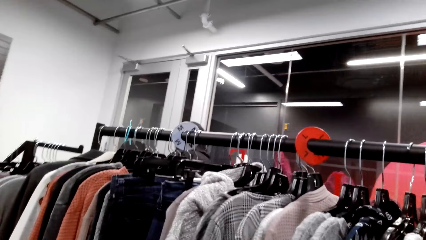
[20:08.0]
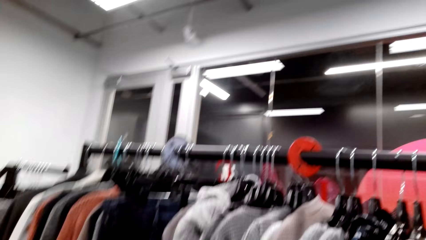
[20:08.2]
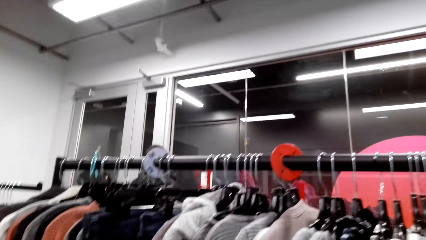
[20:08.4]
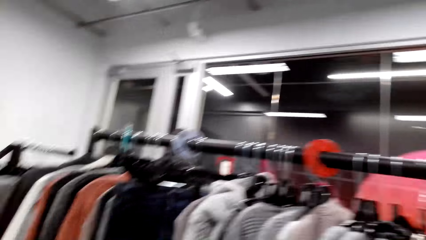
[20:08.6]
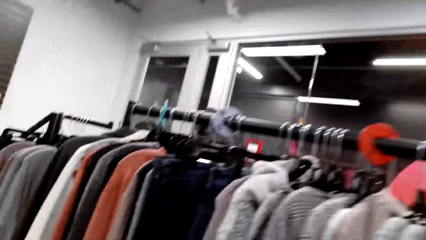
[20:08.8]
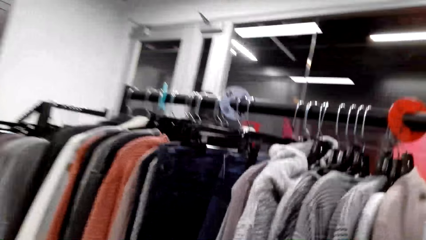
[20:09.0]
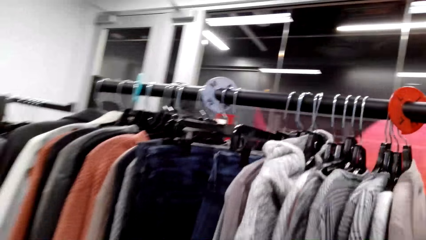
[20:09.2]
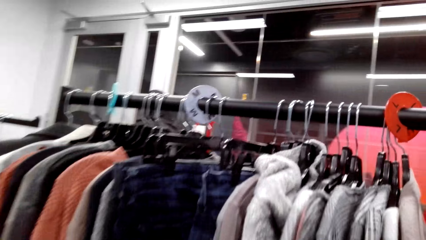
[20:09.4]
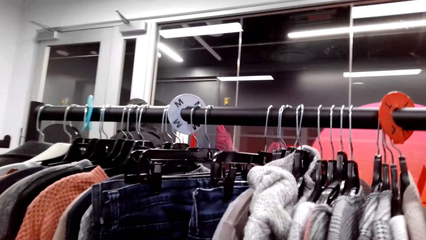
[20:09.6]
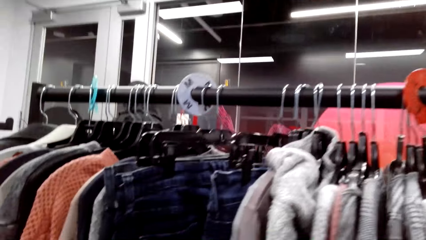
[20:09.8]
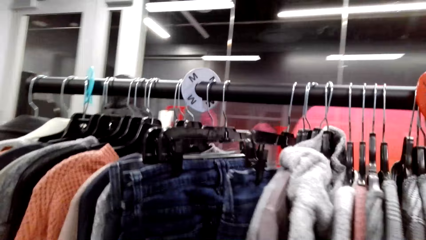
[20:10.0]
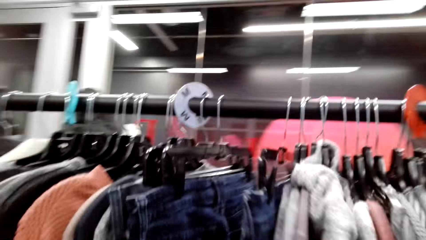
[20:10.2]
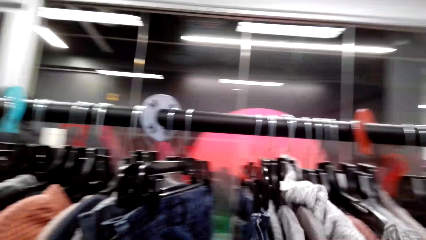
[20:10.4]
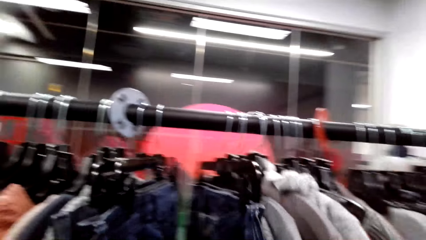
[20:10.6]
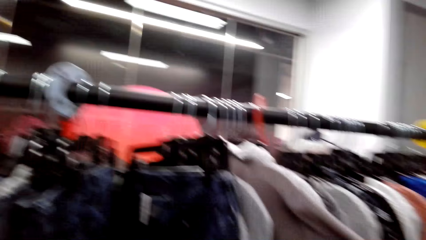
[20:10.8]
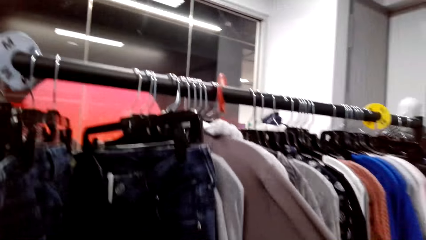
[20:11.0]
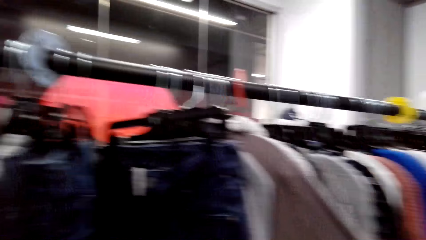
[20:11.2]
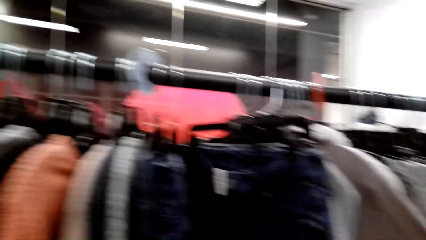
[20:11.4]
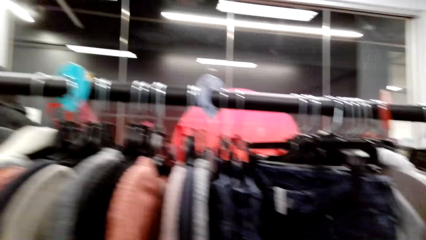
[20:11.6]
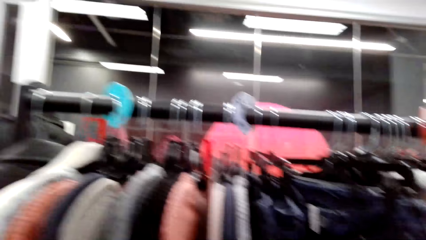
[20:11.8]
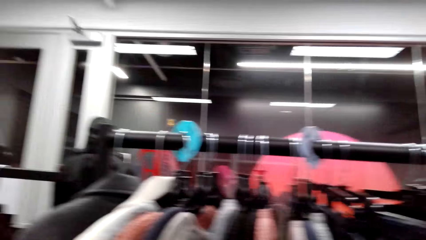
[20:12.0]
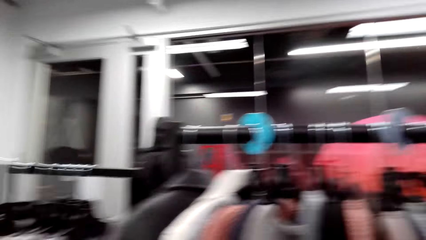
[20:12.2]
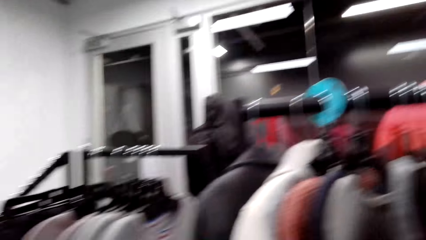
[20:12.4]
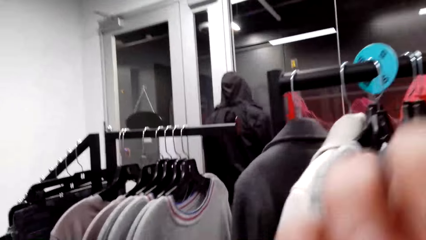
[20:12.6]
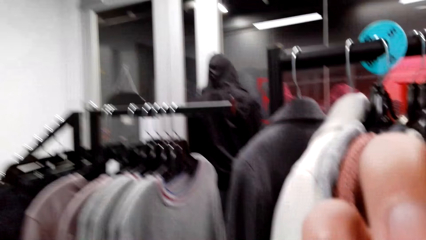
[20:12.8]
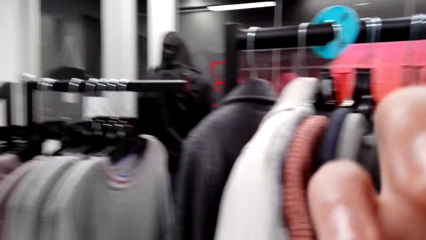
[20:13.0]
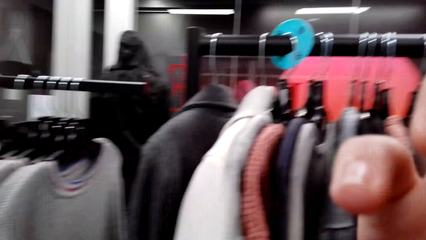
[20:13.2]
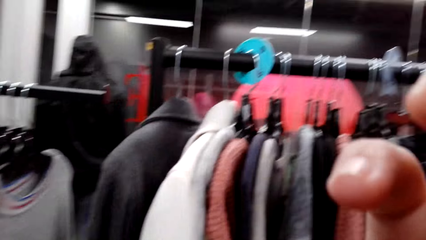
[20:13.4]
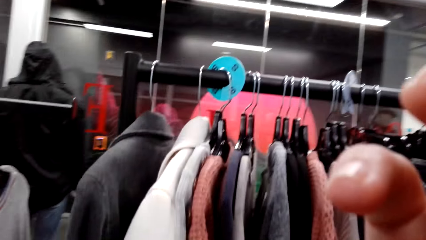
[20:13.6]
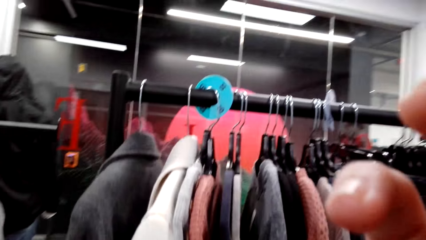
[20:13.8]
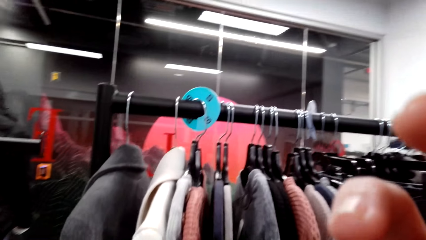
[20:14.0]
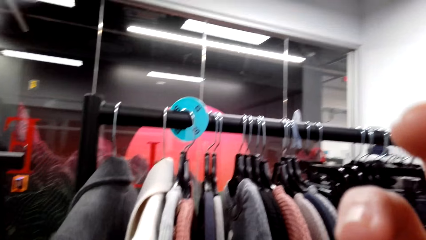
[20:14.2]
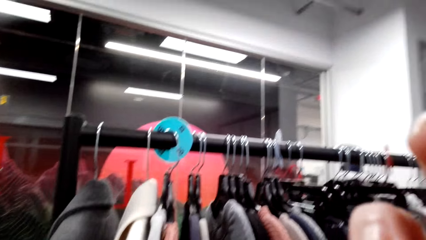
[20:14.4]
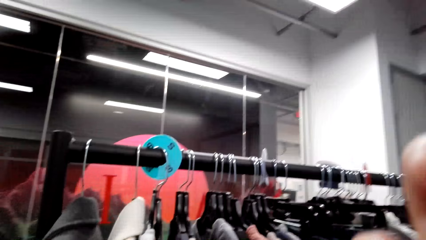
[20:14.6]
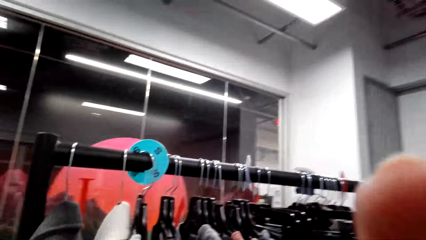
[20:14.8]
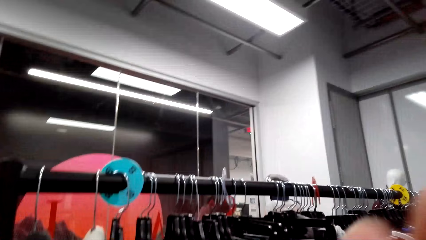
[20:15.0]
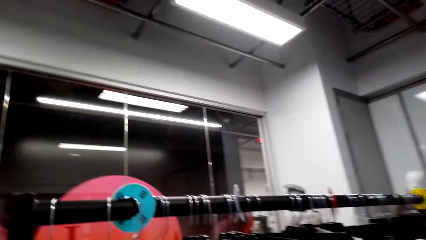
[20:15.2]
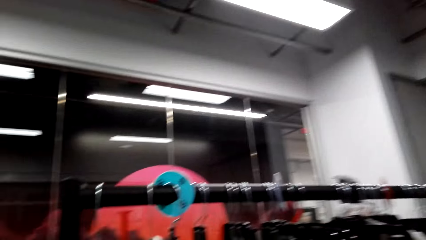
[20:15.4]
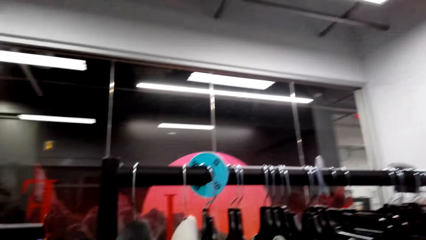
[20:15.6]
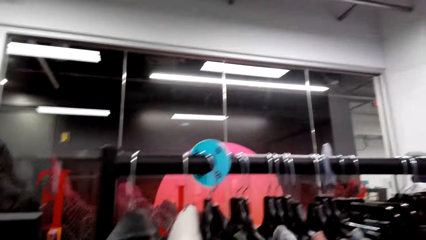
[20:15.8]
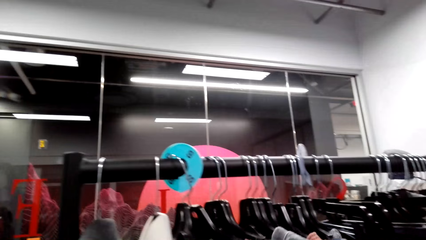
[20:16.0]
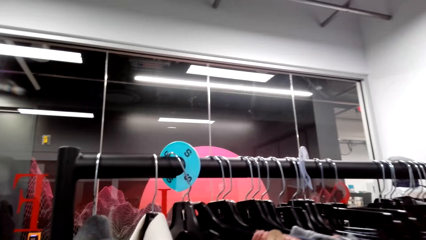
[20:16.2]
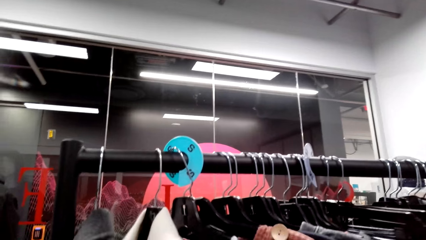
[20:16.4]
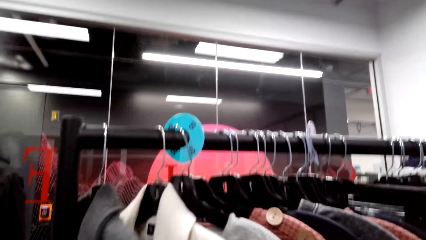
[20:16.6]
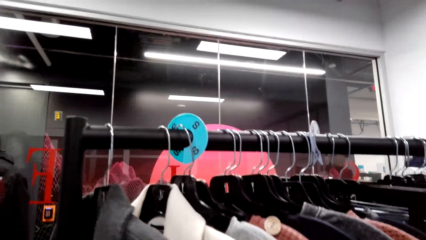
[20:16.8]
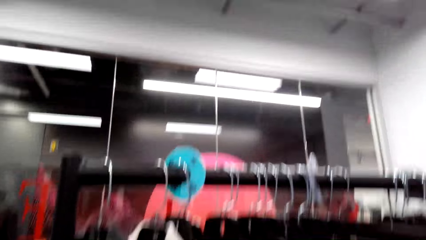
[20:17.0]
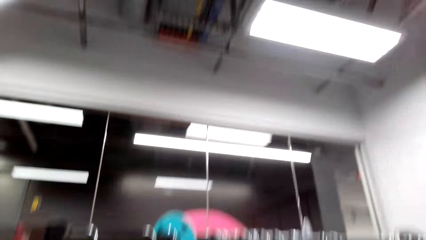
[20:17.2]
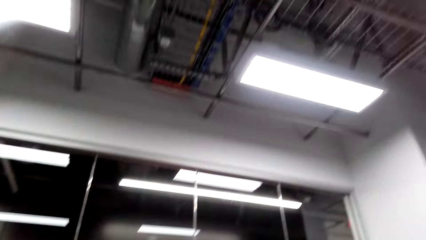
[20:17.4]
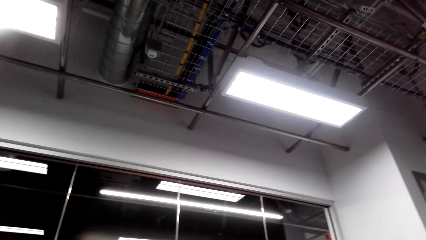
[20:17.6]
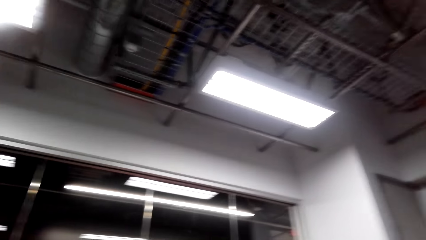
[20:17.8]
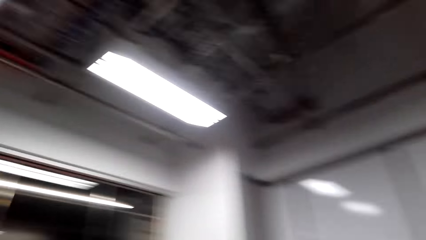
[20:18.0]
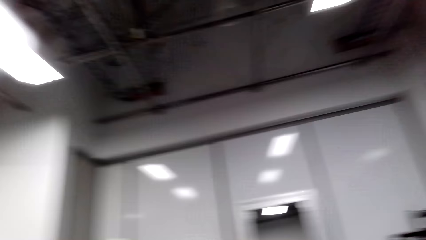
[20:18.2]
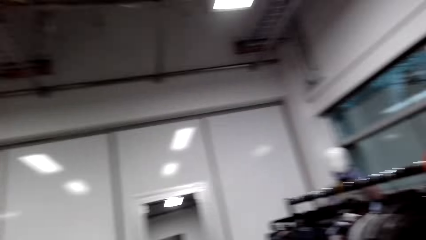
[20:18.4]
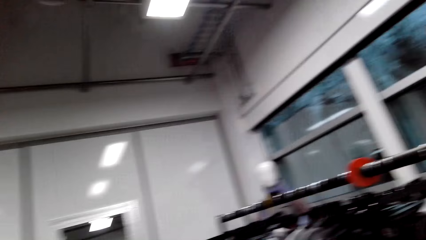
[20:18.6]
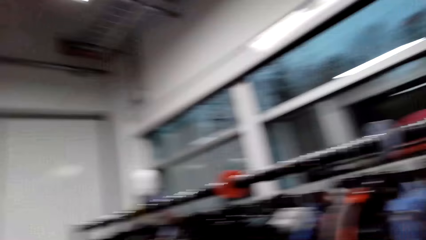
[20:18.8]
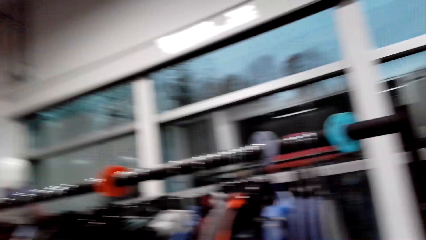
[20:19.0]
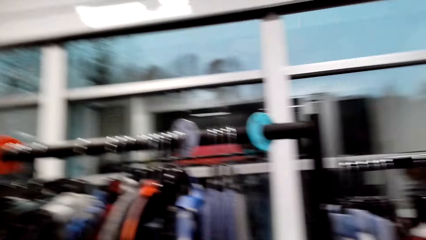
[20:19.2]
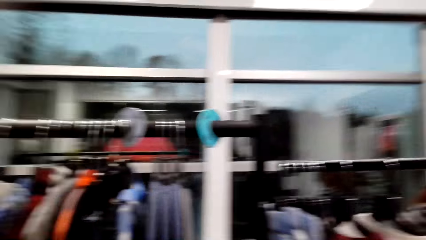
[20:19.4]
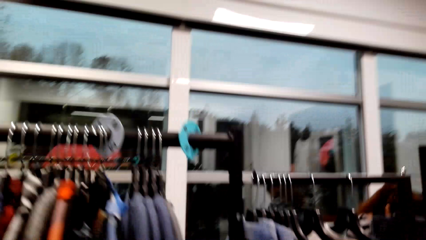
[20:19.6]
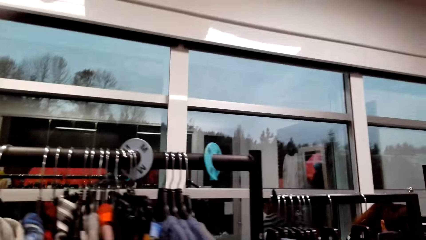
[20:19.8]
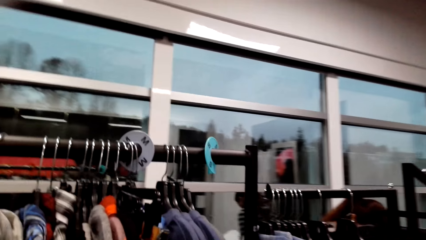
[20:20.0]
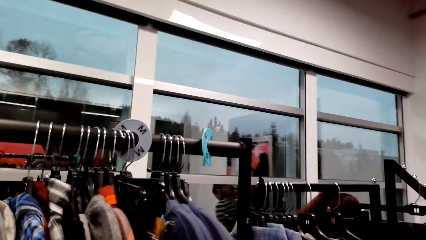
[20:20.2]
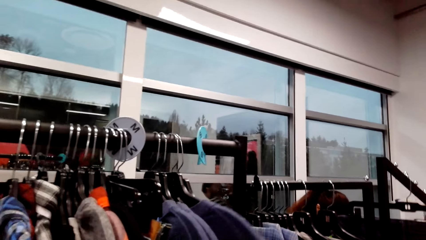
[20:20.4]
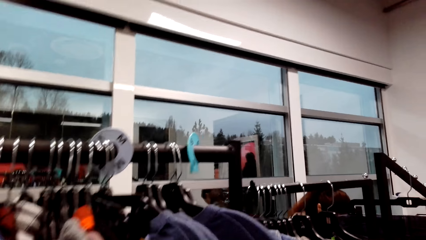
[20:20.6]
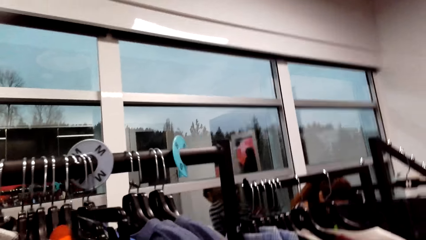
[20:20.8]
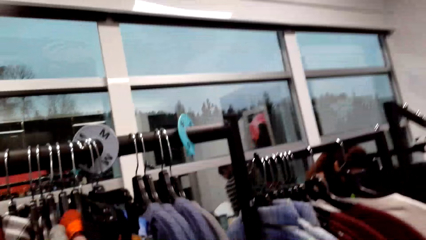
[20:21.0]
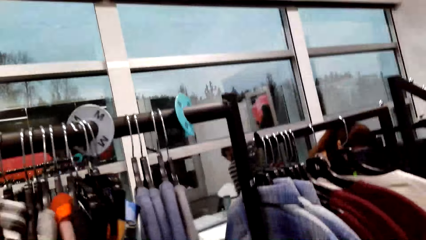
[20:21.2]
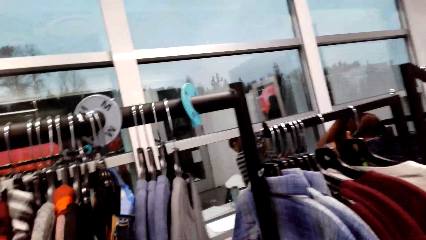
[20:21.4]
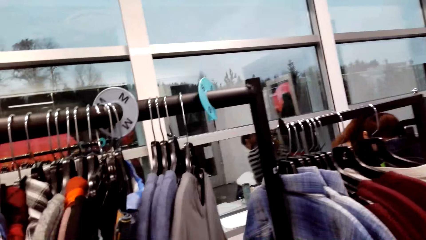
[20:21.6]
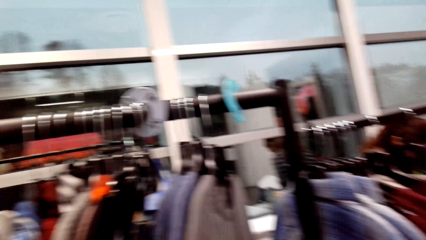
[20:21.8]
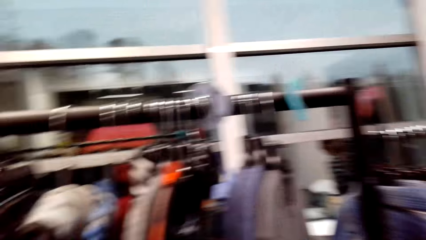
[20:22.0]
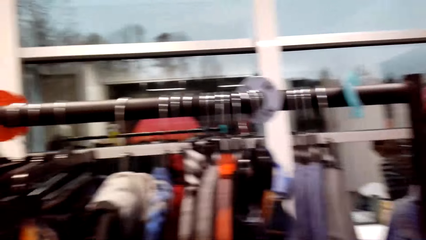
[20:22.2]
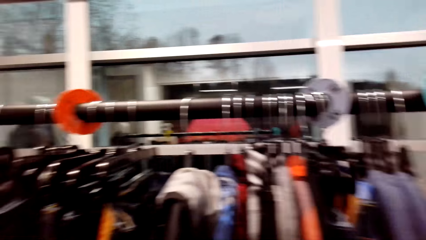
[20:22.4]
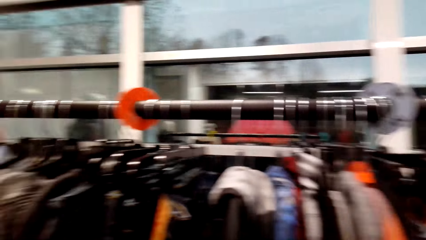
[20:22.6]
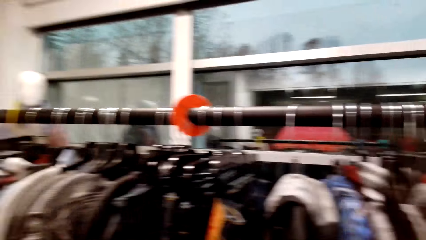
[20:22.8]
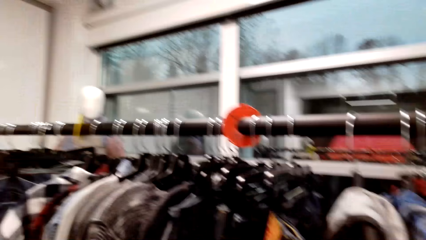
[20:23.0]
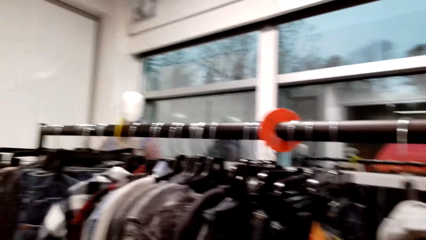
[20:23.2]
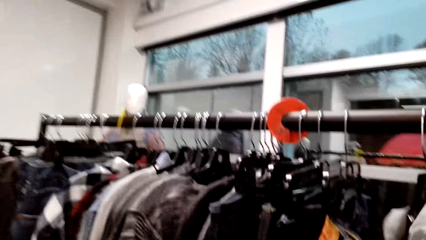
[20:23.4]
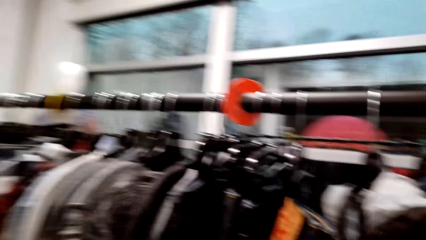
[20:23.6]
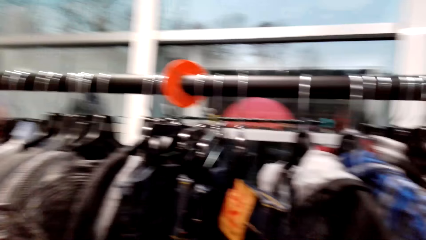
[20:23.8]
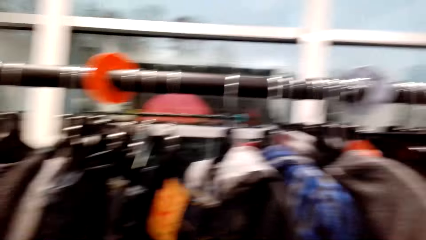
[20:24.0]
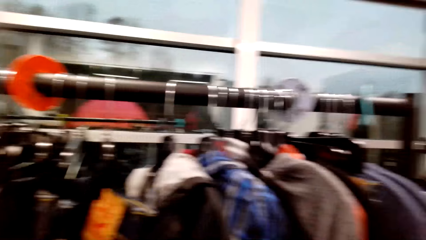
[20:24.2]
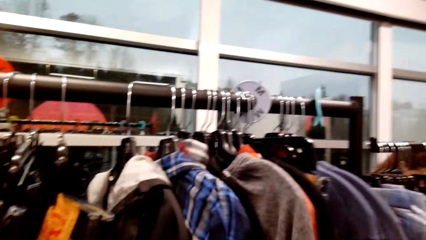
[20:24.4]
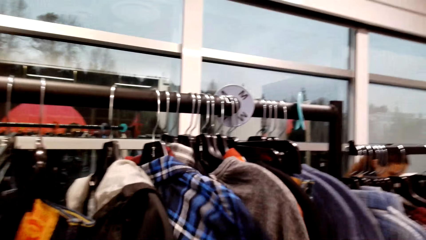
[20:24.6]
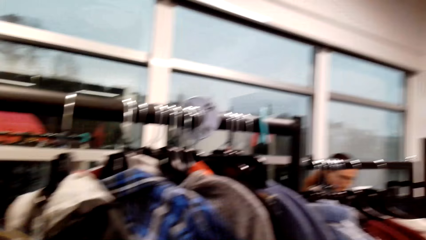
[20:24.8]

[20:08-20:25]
The camera wearer walks around a supermarket. She adjusts clothes on a pole. She adjusts a camera with her hands. She looks between the clothes on the hanger. She adjusts the clothes on the pole. She looks around the supermarket. She adjusts the clothes on the pole. She looks around the supermarket.
